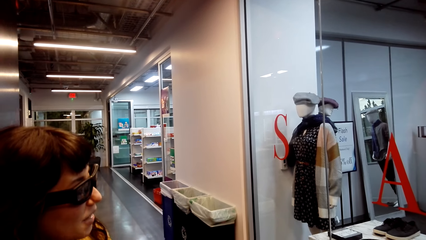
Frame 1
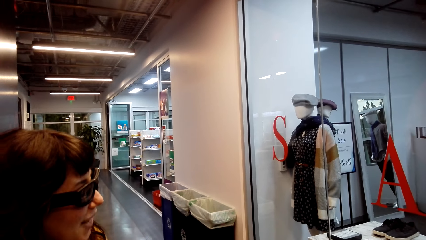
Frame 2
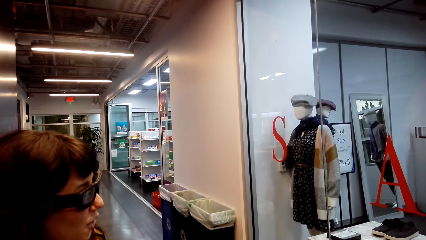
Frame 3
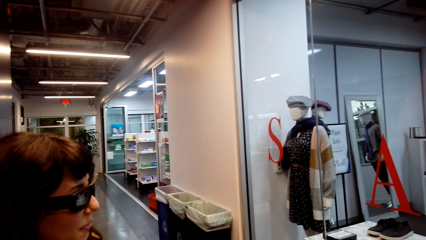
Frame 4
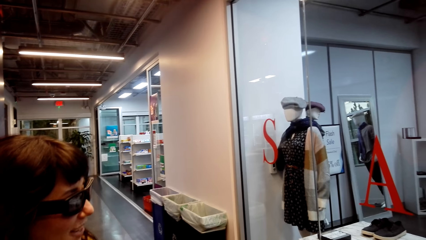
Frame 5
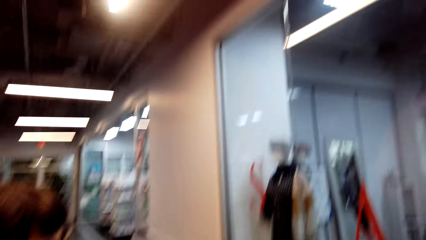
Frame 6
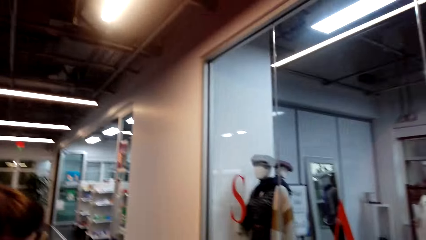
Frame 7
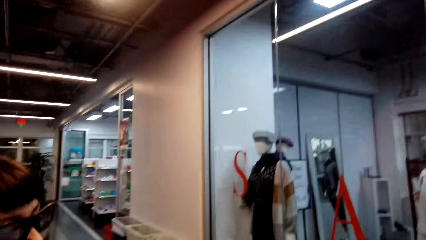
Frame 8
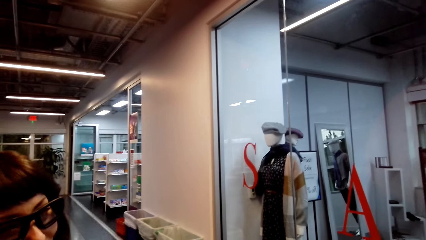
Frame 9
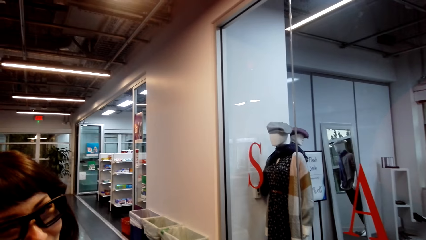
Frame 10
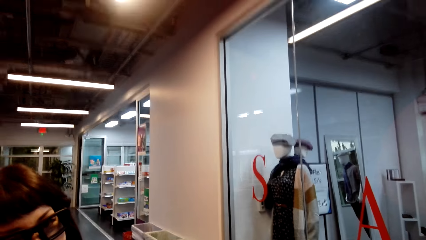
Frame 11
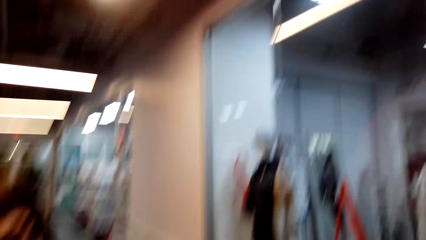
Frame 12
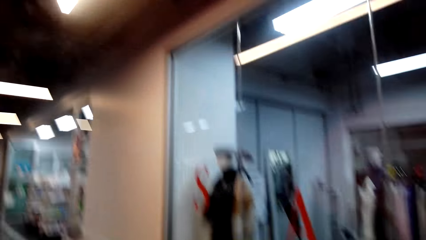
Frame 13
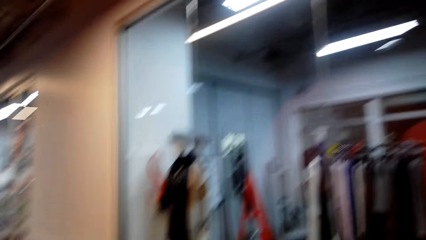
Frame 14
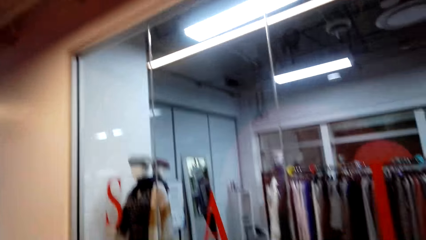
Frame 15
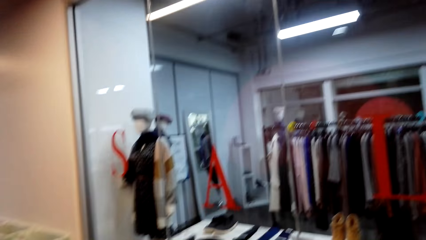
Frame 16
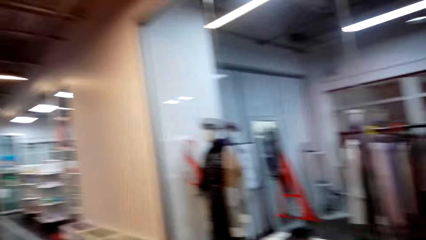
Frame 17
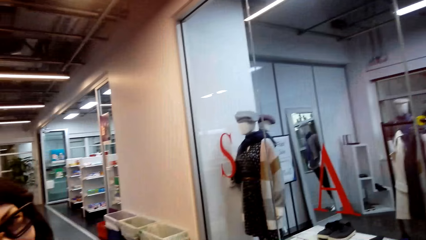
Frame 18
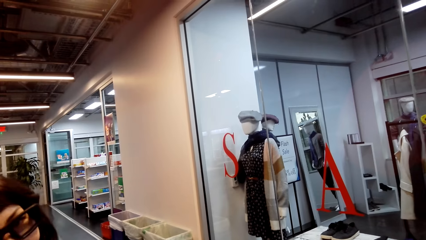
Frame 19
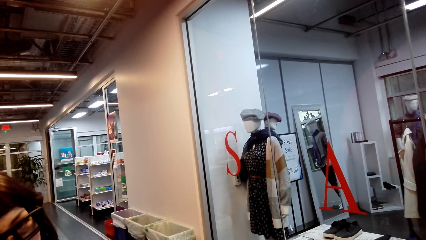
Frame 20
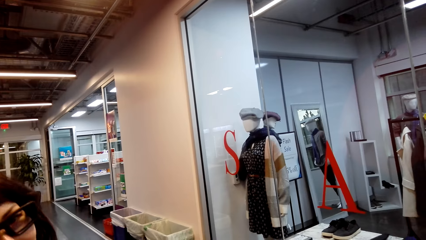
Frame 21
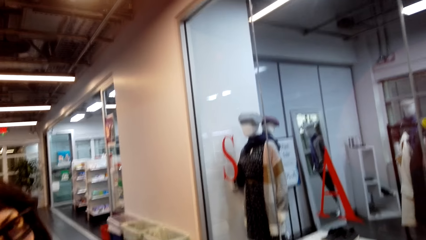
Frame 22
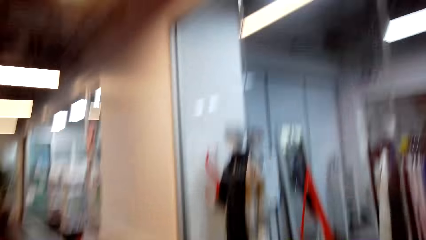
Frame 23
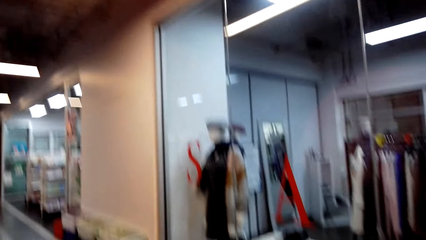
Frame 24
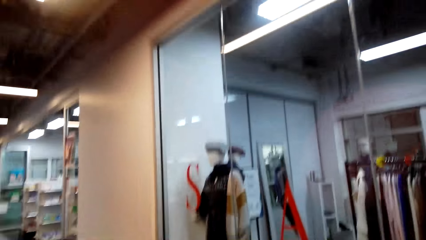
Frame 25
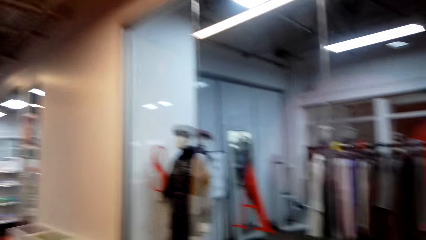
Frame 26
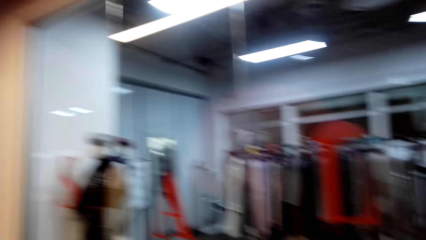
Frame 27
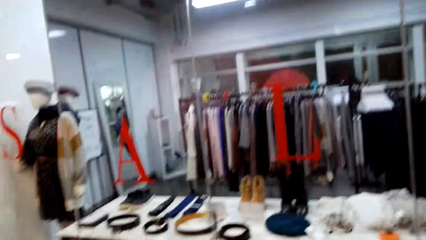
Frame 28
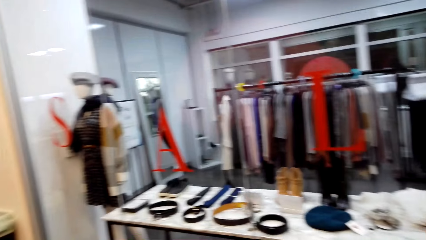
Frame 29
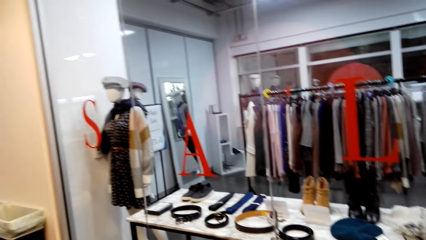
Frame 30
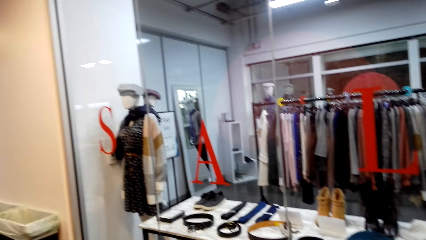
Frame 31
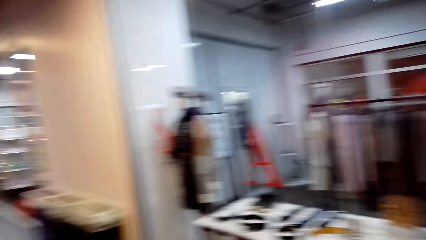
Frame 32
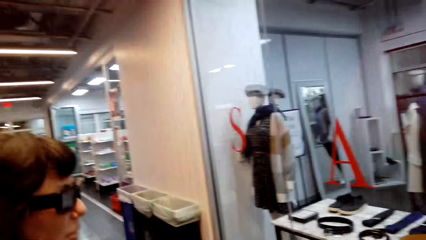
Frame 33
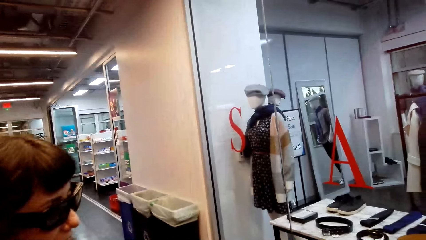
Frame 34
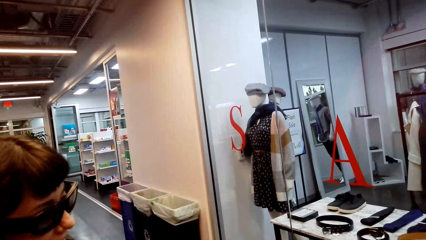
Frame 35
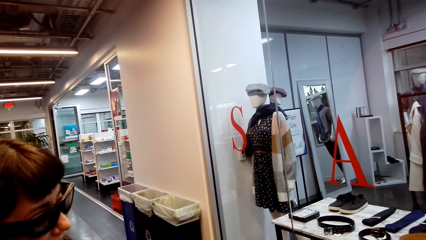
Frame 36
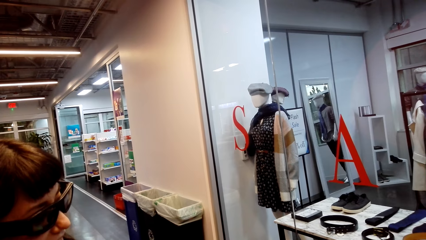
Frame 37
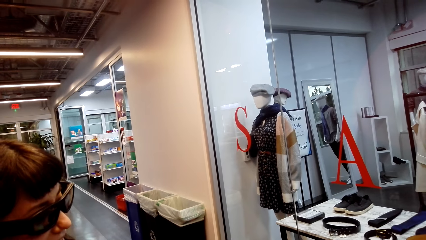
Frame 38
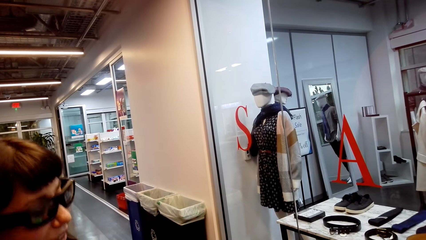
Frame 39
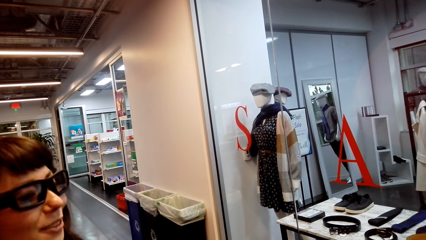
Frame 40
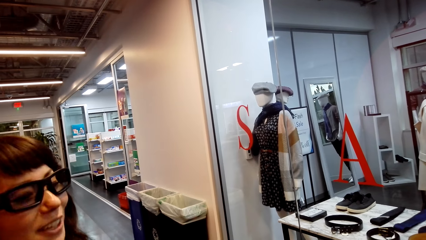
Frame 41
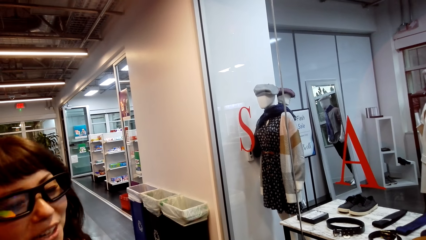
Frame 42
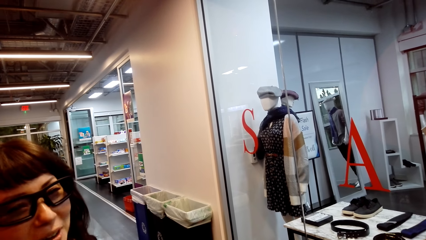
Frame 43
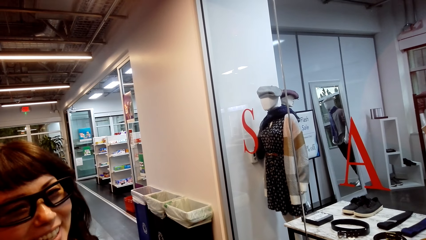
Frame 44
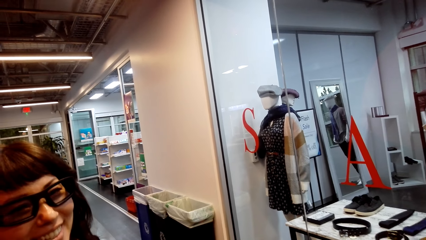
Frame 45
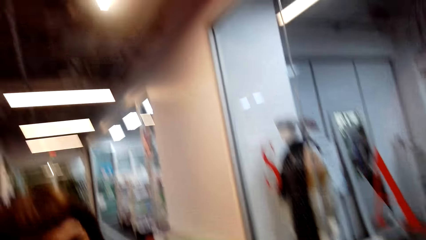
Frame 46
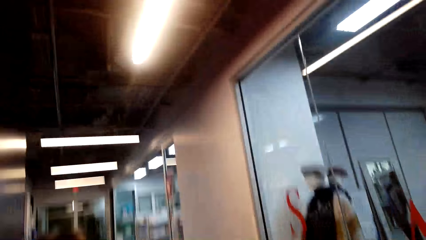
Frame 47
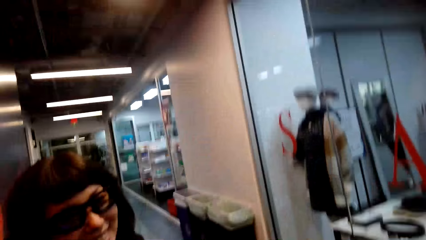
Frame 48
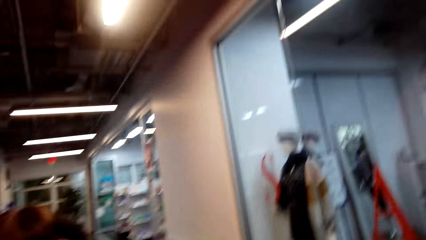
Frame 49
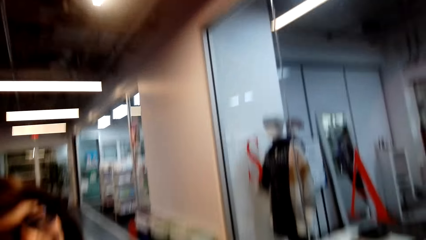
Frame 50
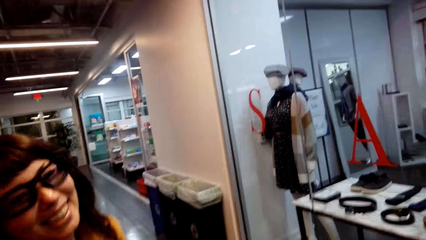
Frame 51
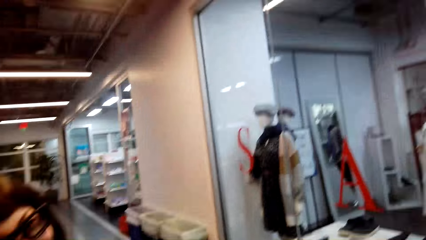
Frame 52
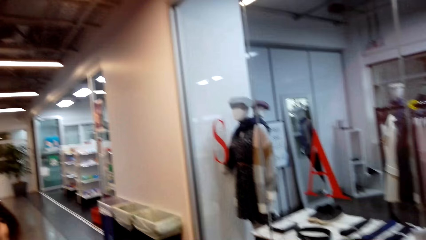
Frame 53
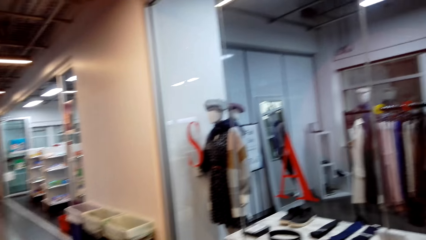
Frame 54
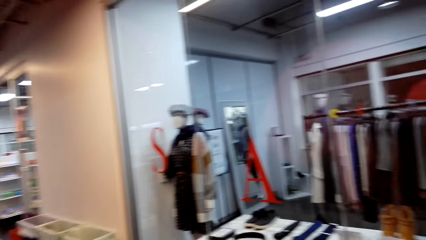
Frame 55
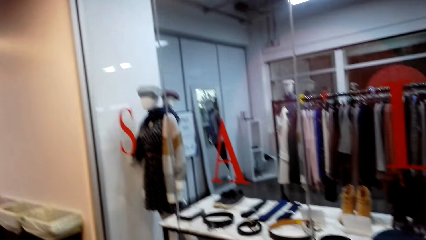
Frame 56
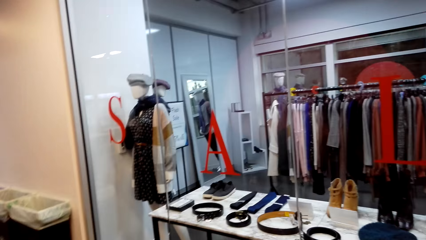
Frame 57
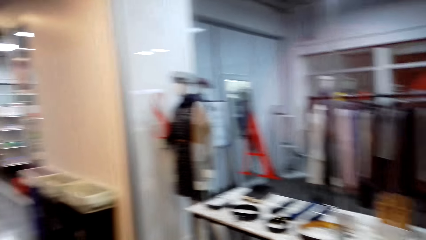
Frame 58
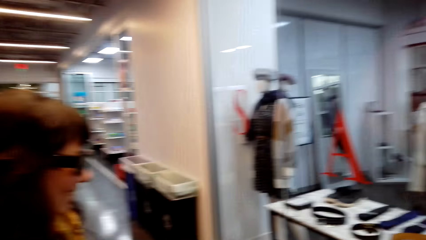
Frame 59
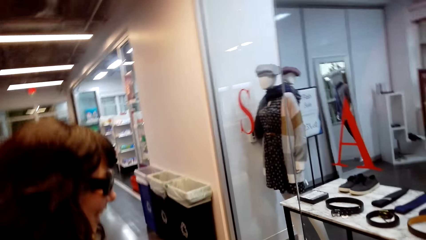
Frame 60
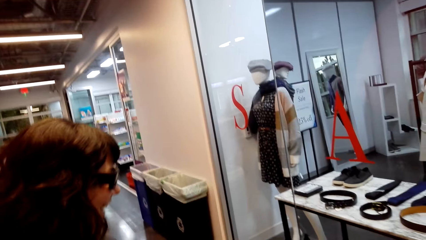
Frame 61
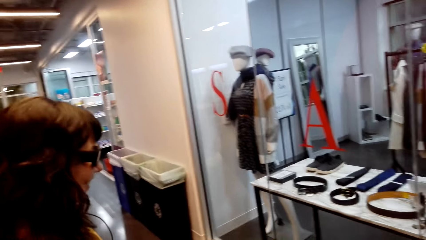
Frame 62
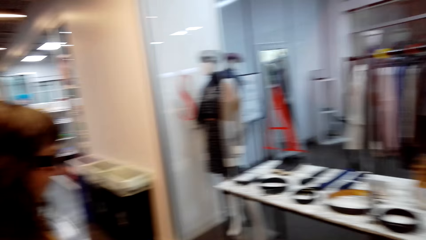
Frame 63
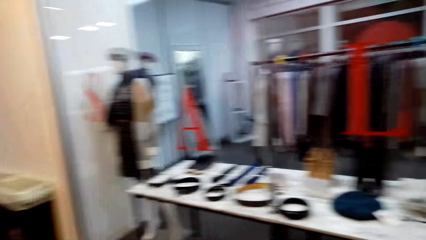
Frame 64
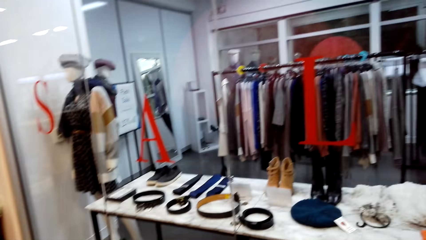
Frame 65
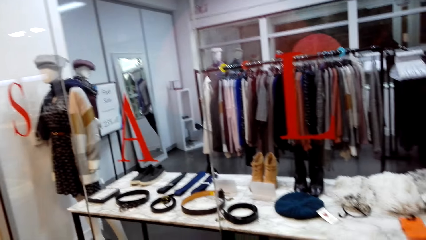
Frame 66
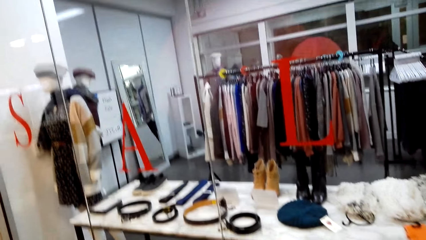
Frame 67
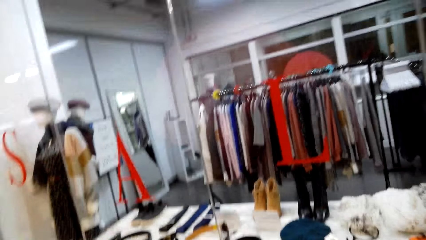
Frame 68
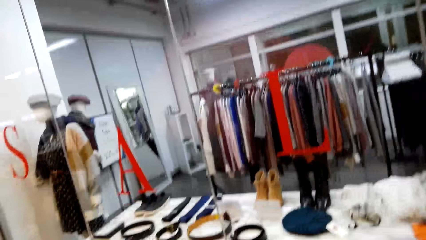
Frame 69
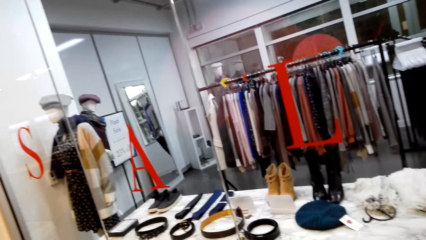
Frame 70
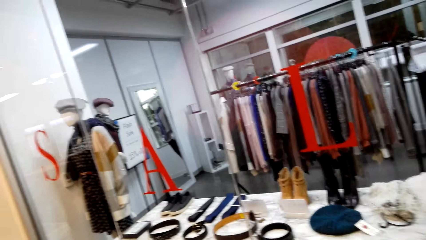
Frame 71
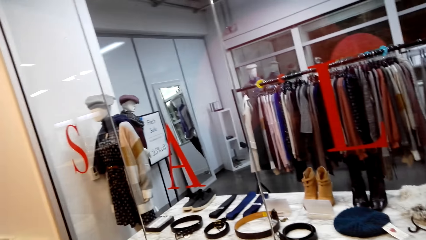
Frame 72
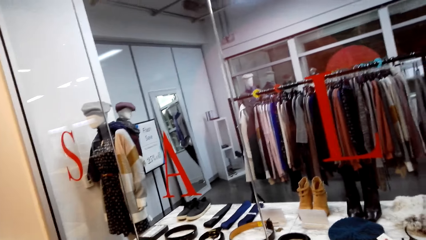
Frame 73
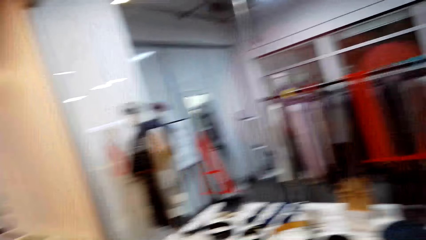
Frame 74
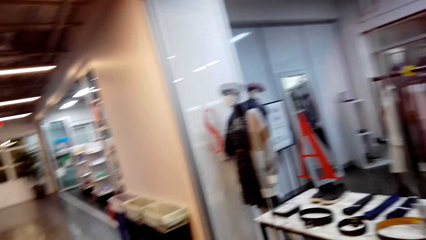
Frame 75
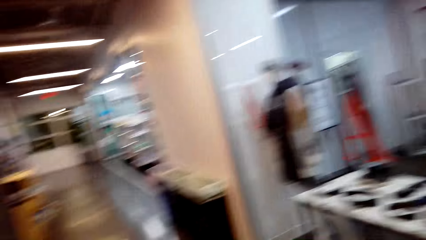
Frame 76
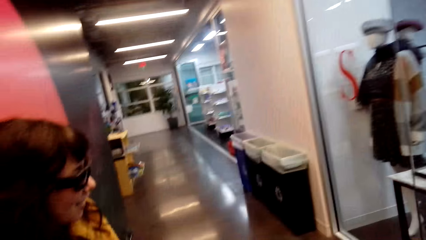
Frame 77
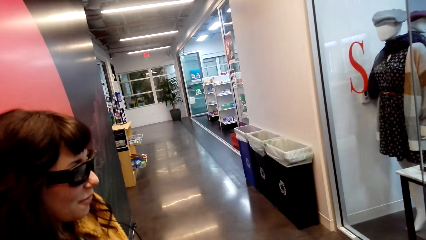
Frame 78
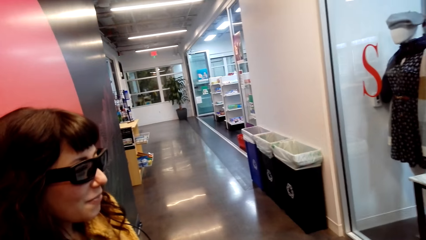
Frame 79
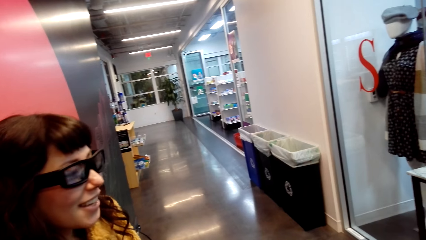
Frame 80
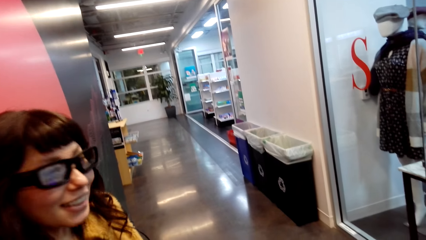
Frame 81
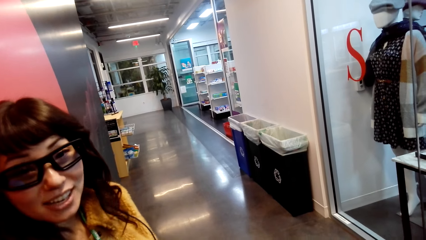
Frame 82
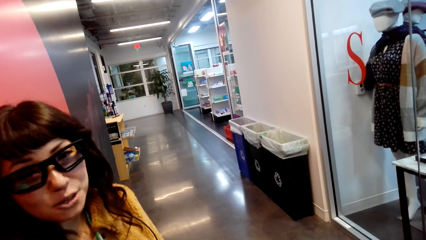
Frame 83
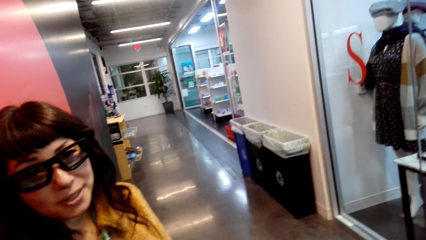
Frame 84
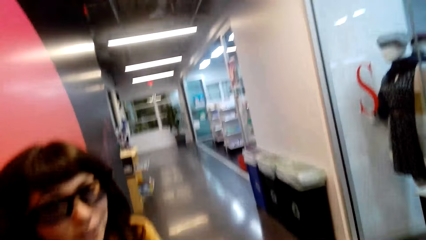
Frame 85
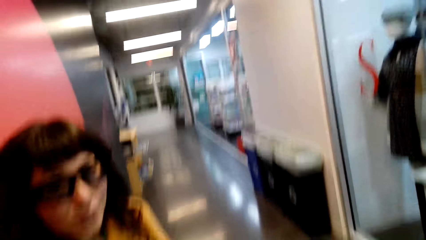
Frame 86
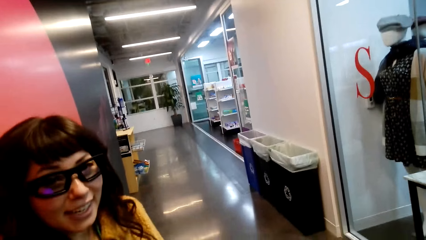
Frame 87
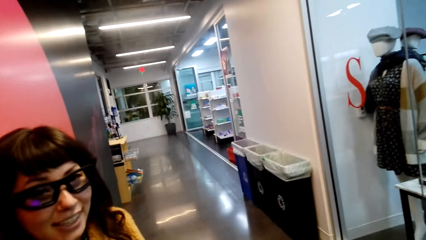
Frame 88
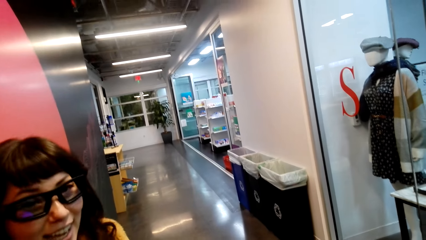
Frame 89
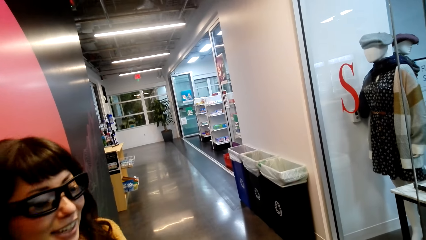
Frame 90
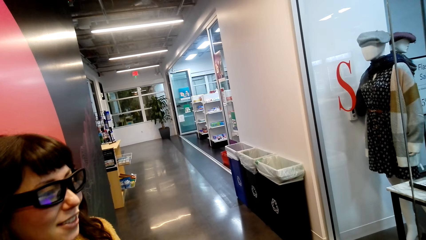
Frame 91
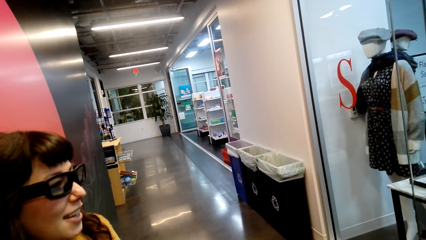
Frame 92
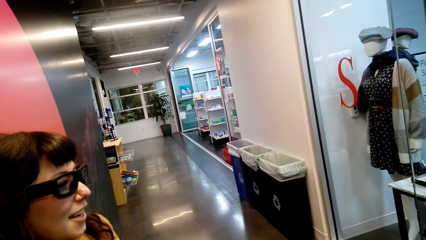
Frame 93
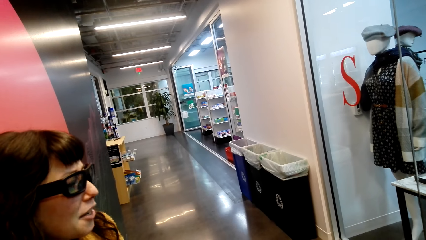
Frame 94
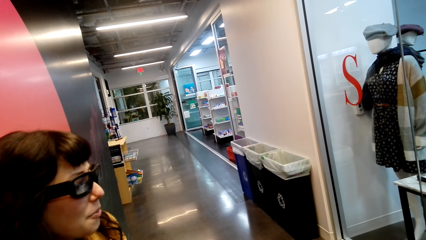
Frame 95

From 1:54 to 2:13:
A woman laughs. The woman talks with the camera wearer.
